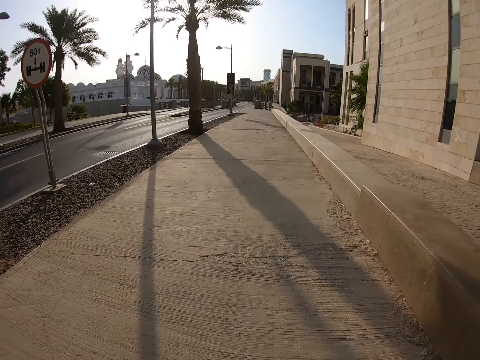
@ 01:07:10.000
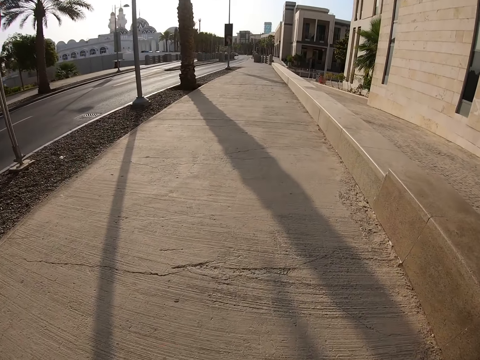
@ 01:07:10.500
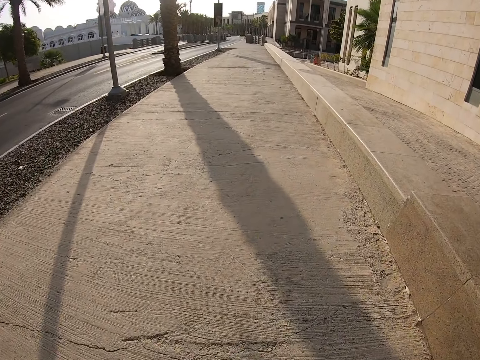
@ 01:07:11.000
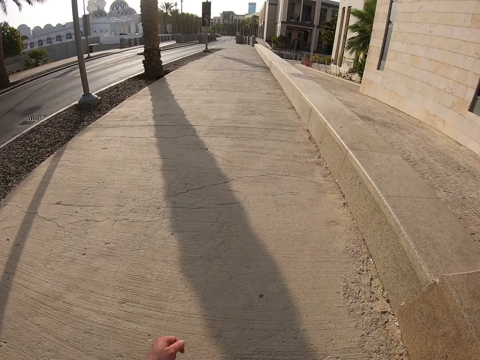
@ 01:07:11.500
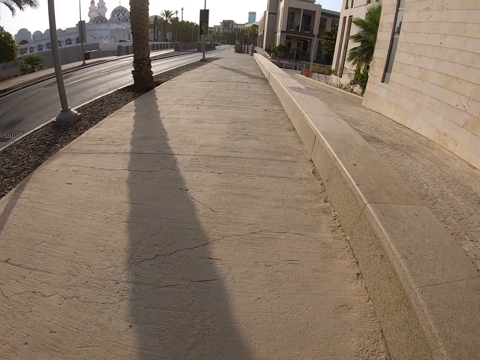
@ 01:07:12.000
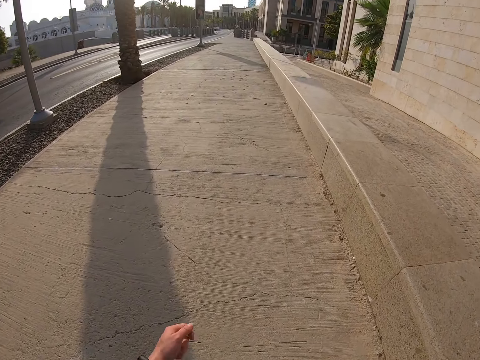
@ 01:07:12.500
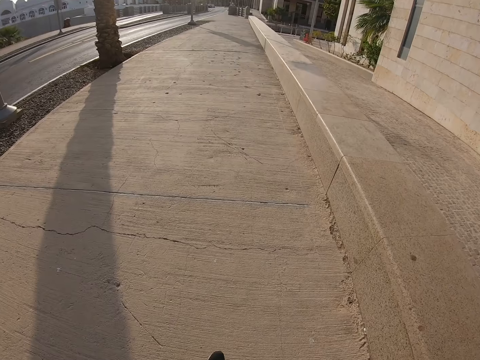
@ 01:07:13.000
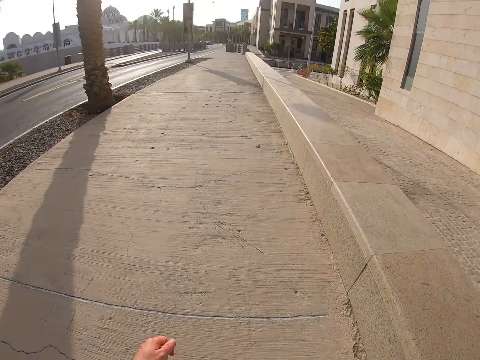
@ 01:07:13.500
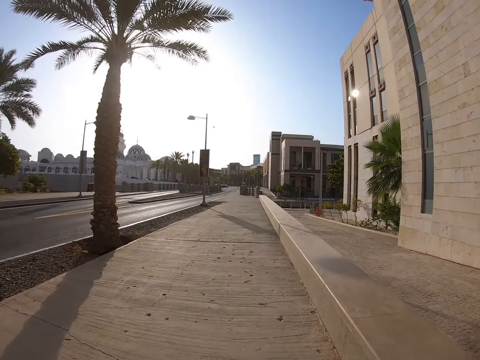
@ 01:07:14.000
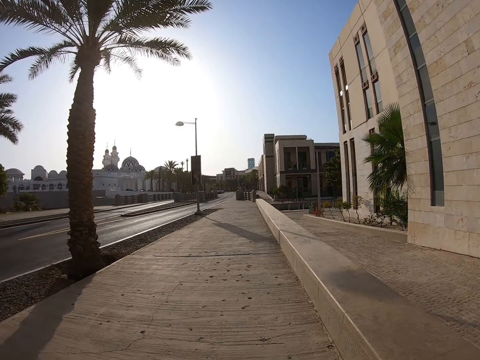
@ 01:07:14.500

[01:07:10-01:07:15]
The camera wearer walks forward.

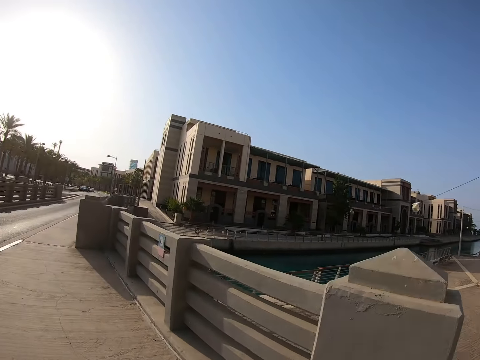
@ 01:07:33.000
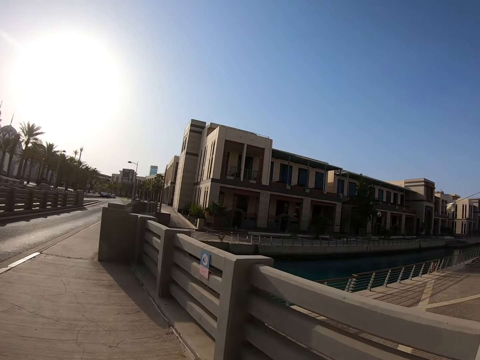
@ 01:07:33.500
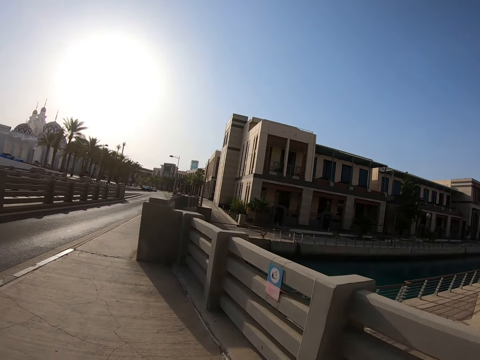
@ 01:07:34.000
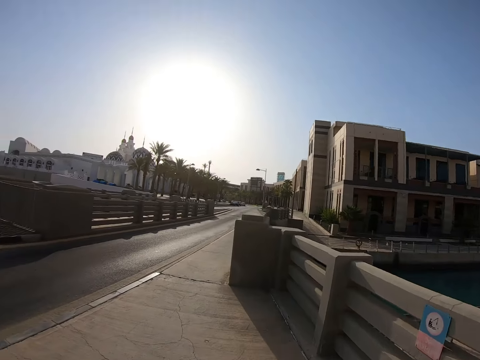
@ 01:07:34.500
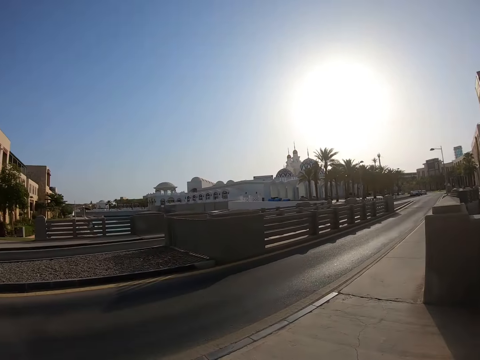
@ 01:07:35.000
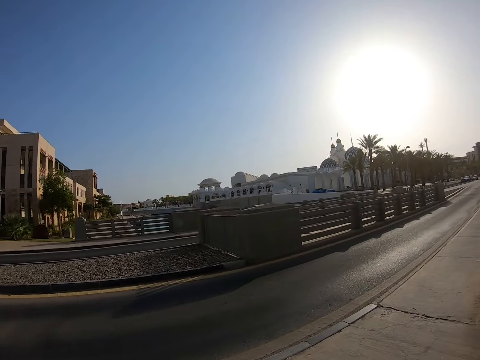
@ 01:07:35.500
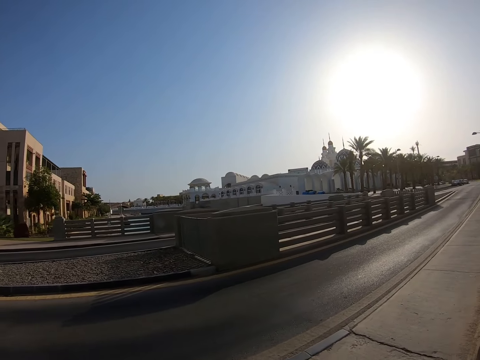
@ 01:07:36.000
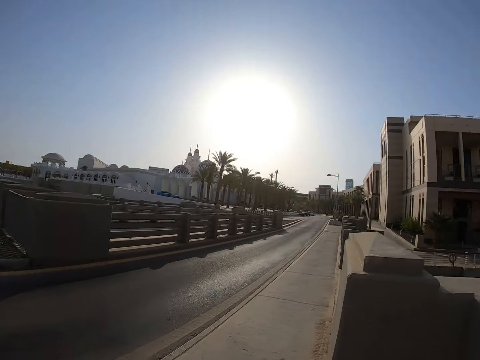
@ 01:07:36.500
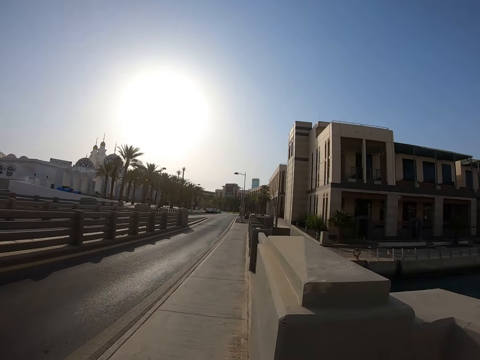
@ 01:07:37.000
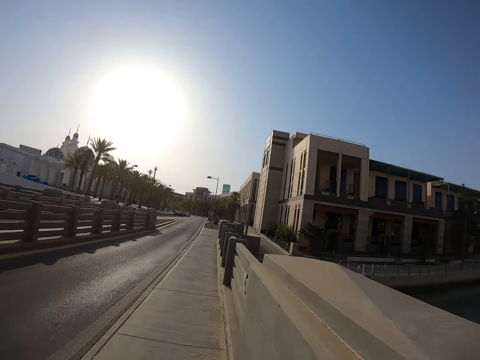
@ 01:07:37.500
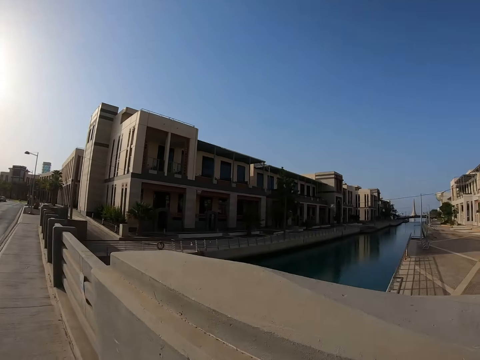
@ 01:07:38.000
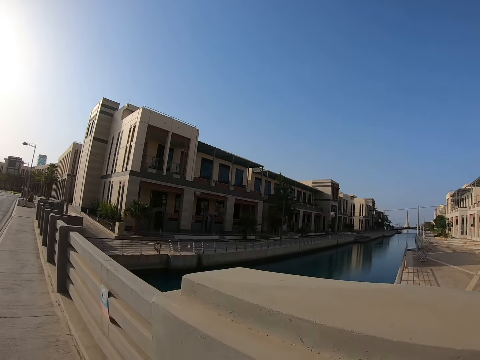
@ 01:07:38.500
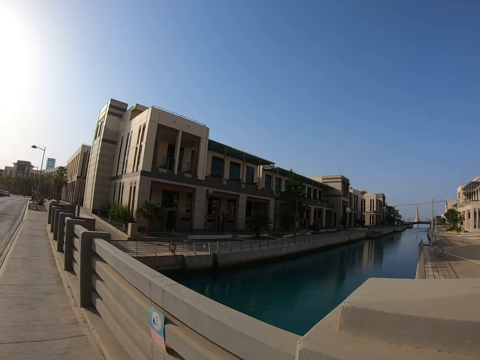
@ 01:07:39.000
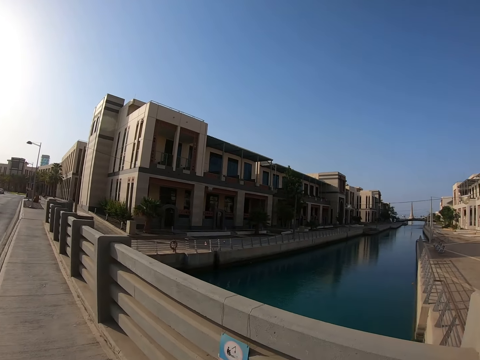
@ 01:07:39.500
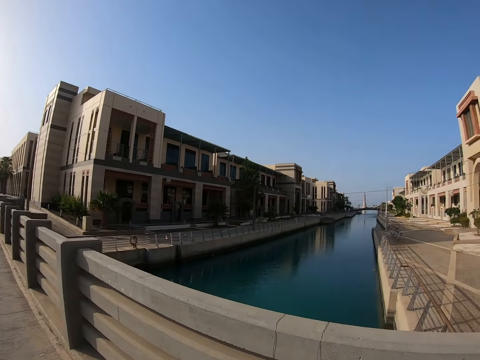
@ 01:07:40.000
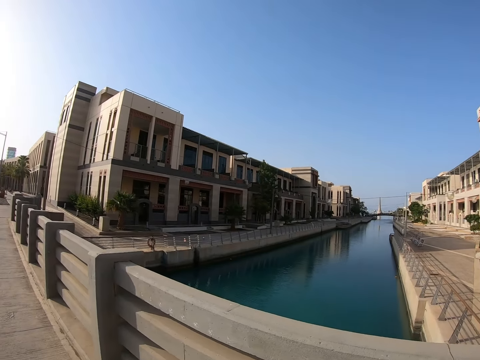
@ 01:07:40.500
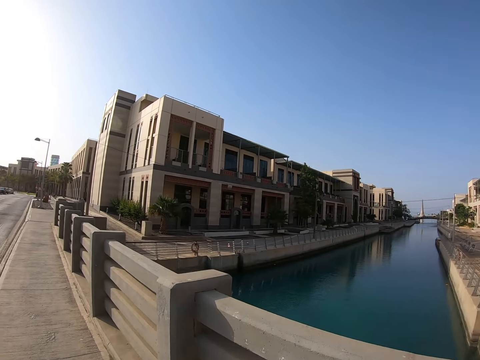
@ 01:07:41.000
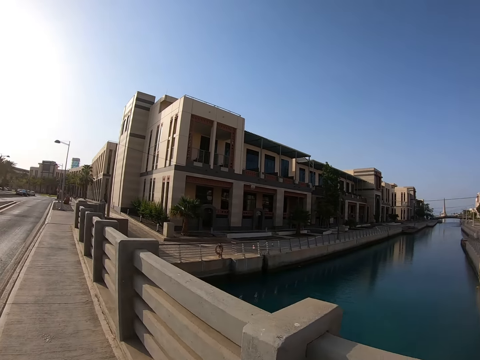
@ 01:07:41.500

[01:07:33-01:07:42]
The camera wearer looks around the buildings.

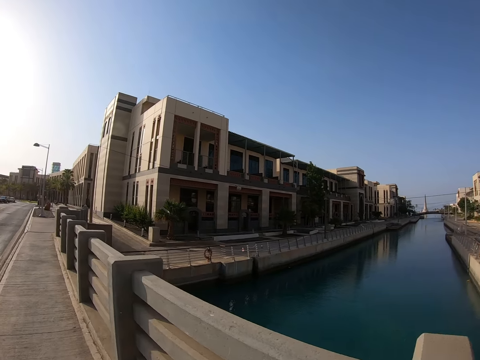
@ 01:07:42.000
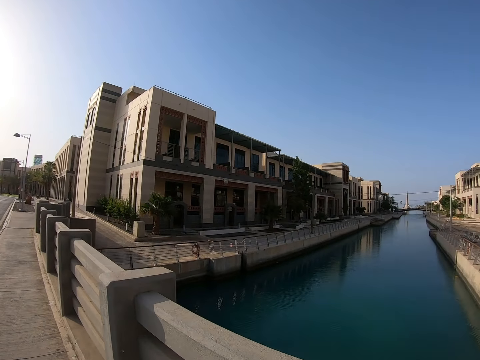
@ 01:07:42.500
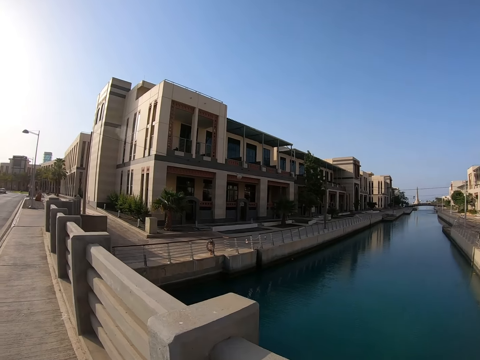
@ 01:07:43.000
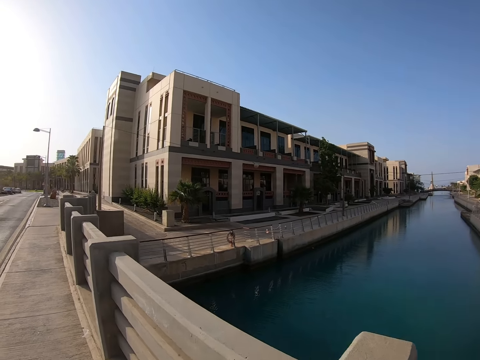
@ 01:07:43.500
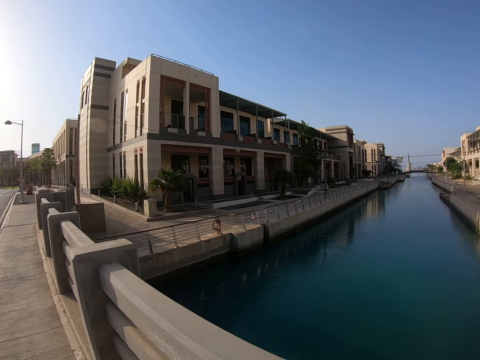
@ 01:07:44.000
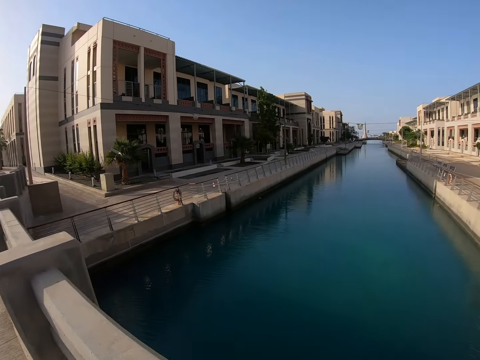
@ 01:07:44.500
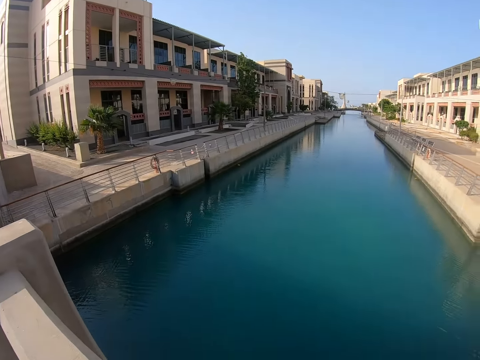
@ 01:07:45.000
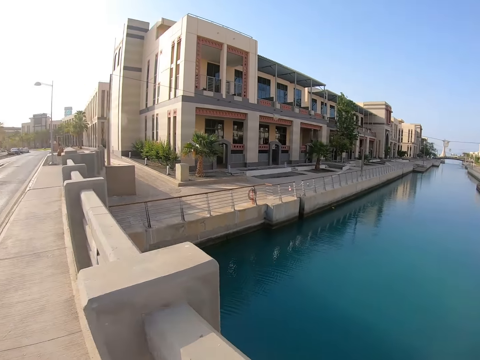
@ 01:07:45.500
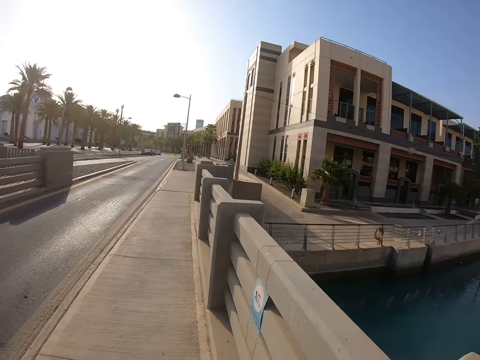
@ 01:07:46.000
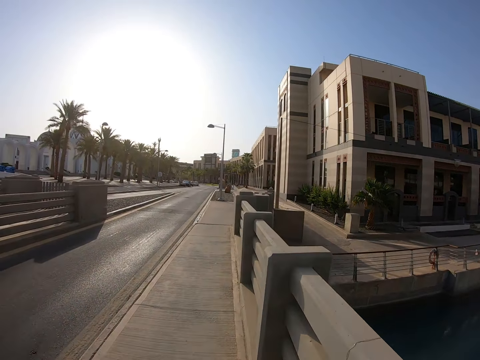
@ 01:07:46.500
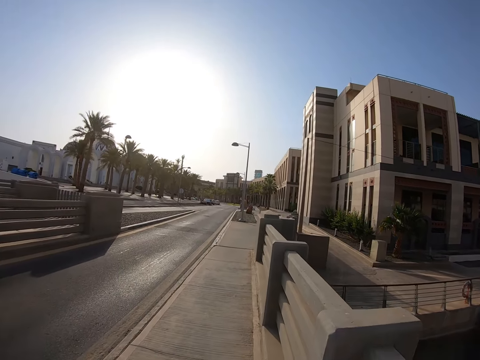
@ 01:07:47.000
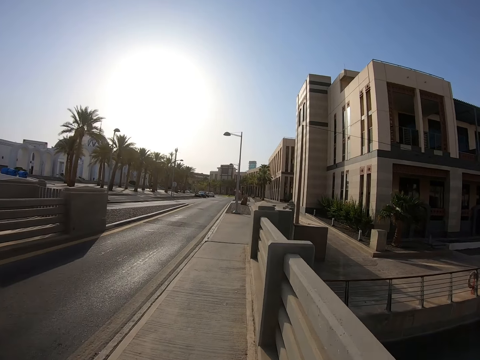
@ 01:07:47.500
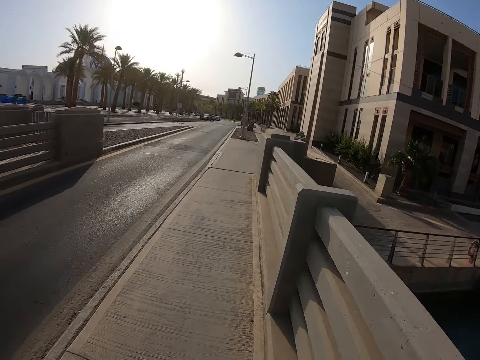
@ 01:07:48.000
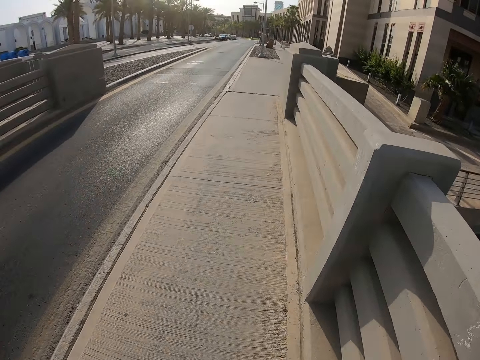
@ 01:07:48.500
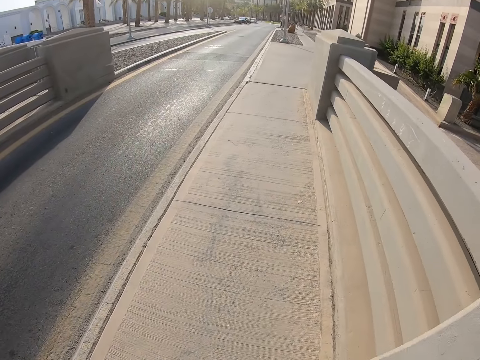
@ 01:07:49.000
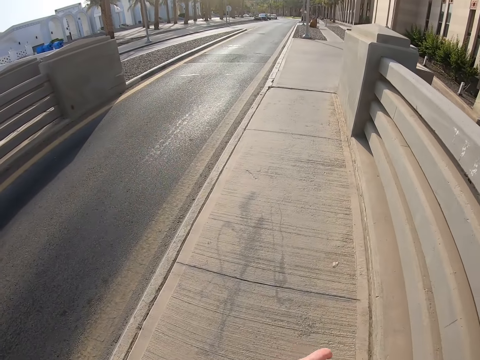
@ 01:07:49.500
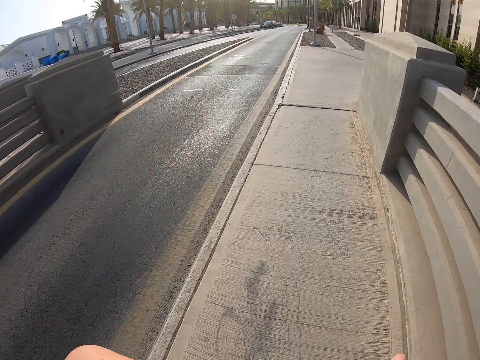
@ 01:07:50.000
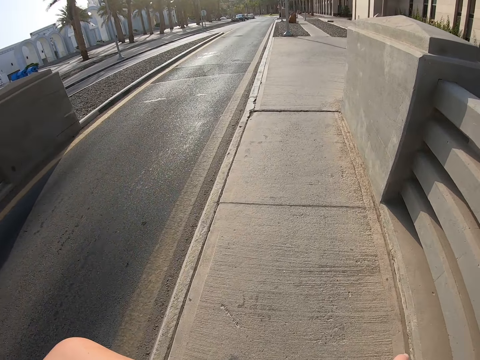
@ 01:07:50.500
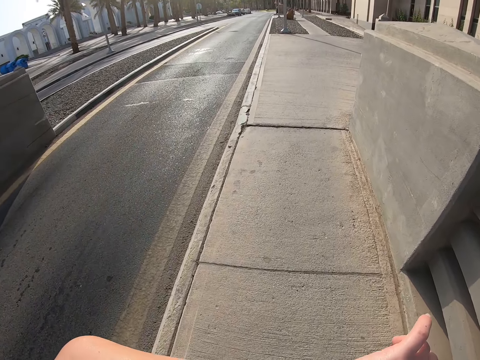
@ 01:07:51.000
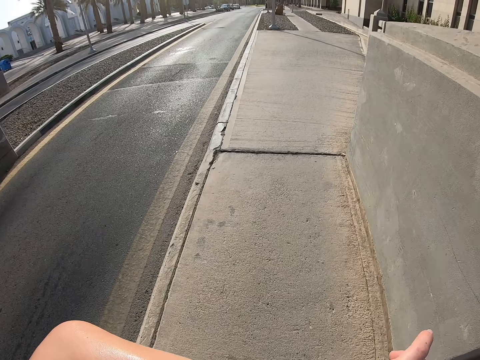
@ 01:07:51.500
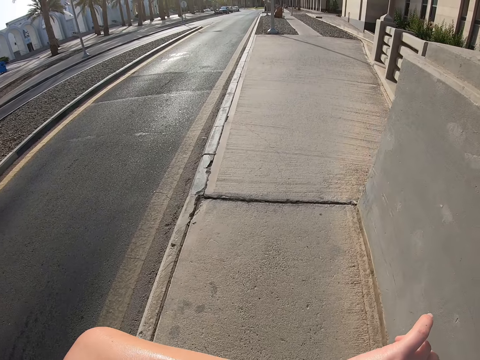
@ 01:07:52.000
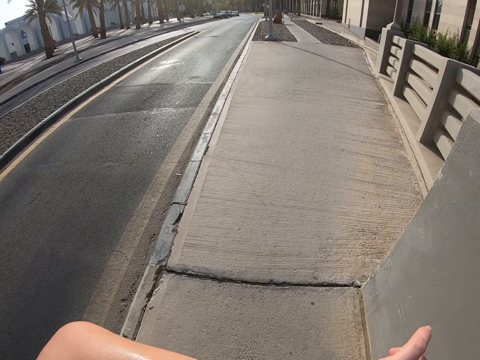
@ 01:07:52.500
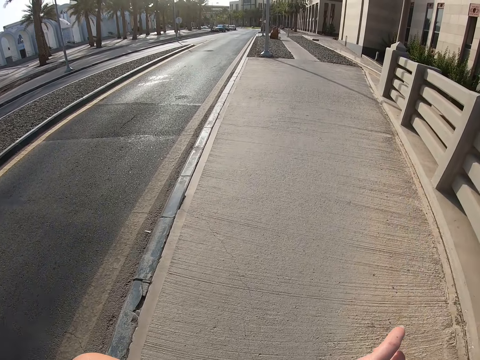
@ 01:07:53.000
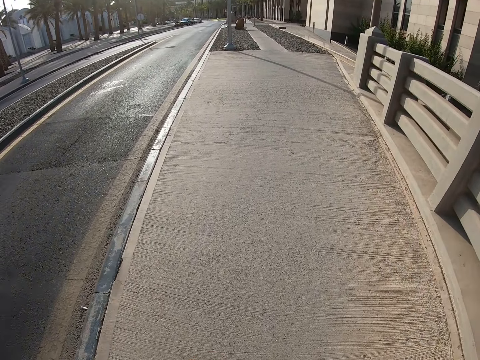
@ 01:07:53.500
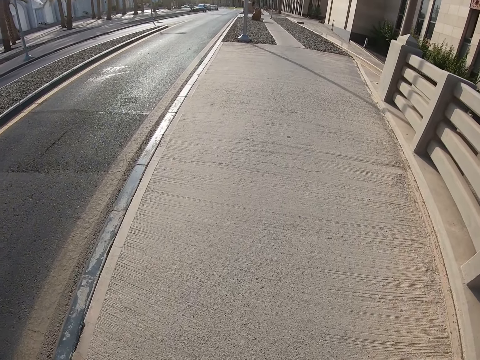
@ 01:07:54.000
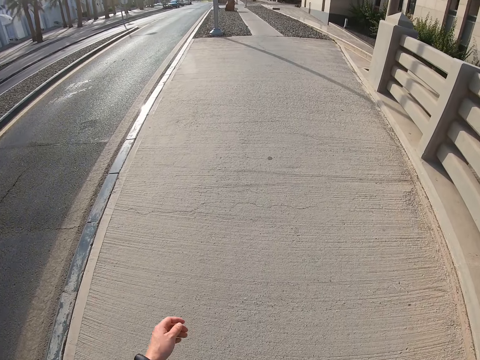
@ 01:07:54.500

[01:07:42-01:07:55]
The camera wearer looks over the bridge. They walk around. They check the watch.
